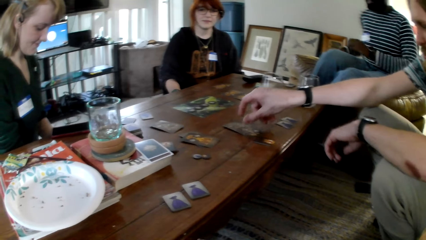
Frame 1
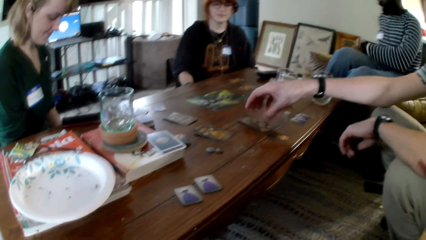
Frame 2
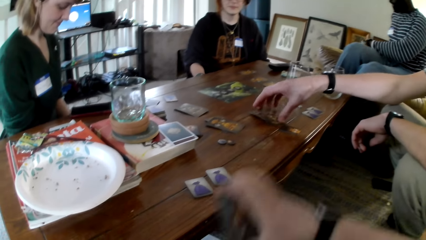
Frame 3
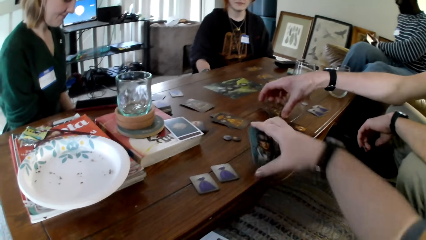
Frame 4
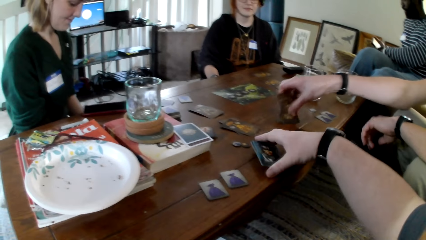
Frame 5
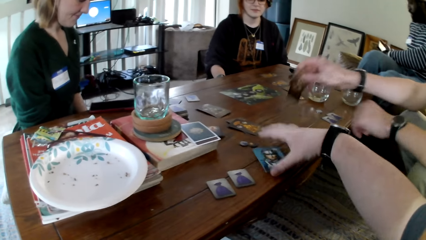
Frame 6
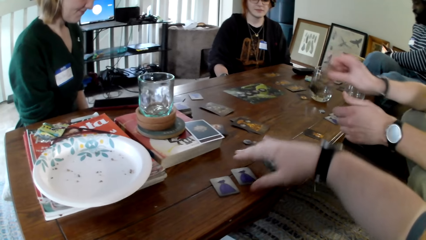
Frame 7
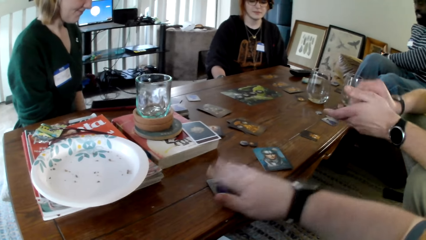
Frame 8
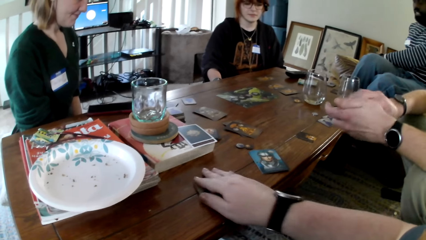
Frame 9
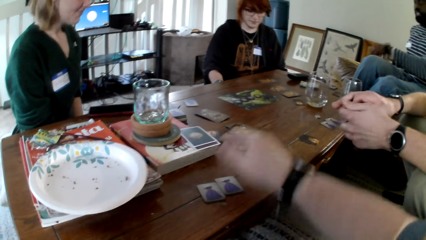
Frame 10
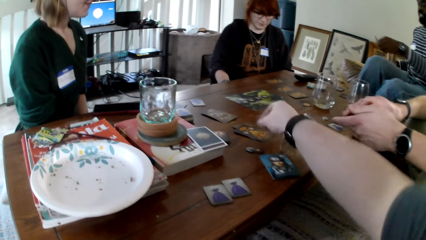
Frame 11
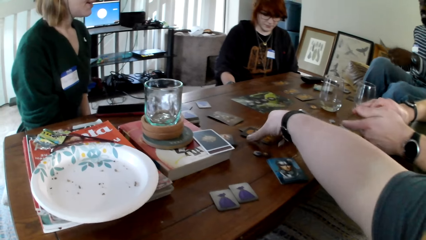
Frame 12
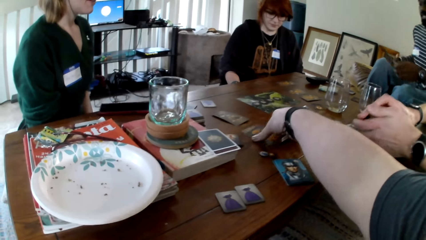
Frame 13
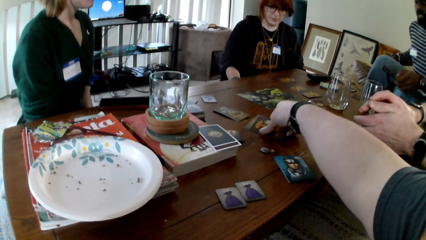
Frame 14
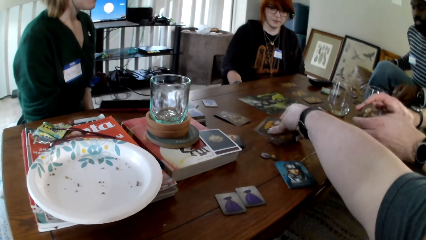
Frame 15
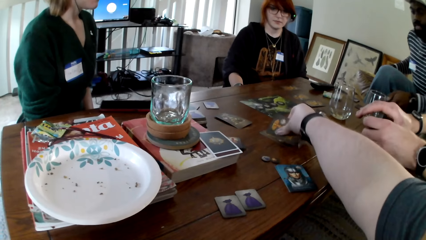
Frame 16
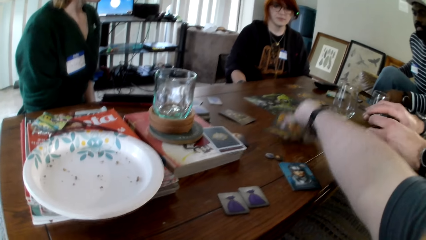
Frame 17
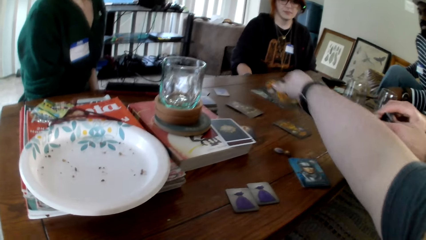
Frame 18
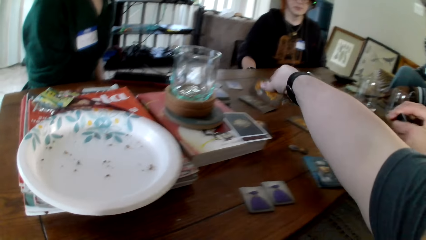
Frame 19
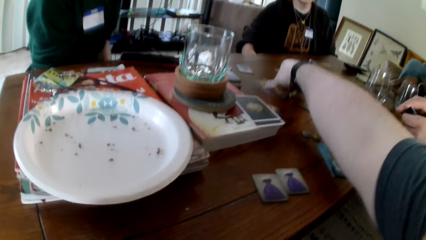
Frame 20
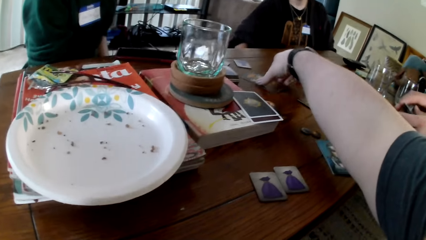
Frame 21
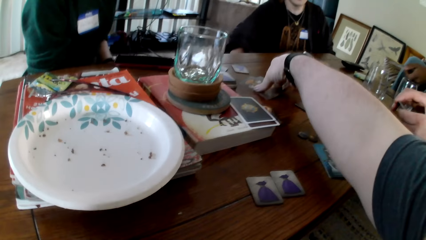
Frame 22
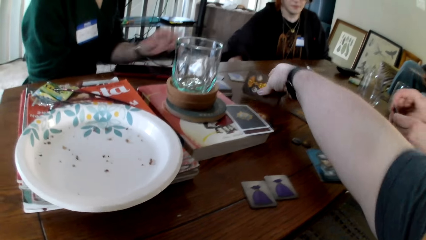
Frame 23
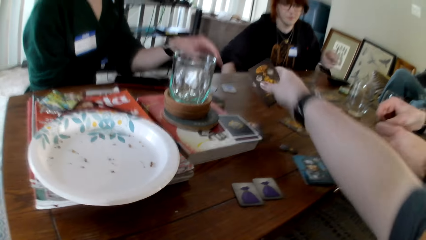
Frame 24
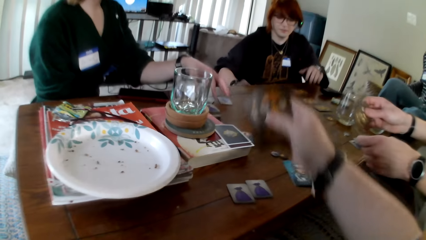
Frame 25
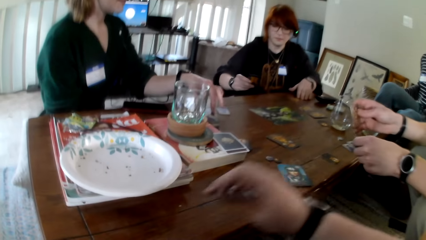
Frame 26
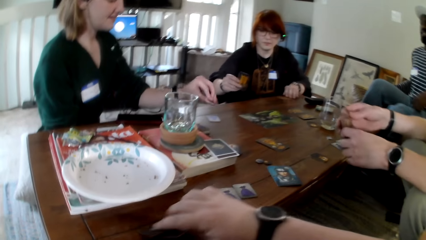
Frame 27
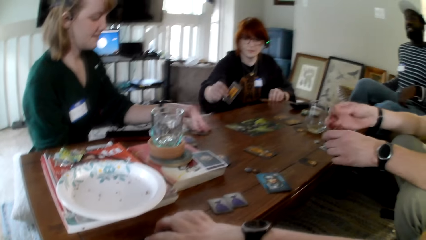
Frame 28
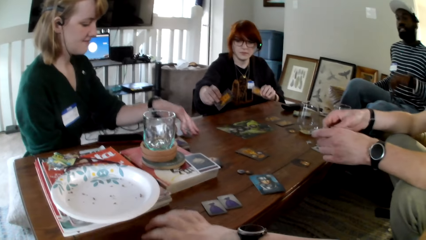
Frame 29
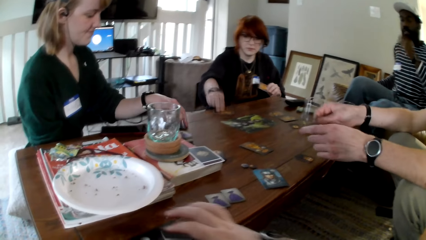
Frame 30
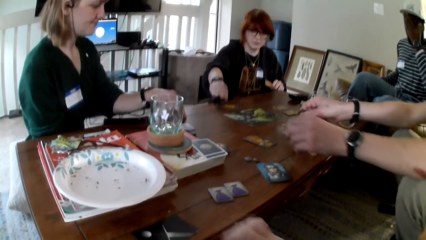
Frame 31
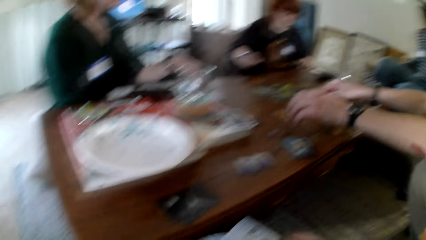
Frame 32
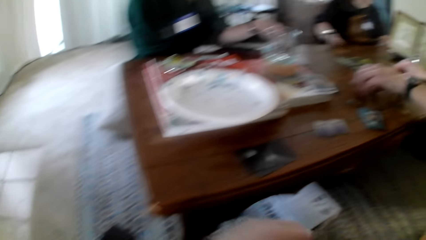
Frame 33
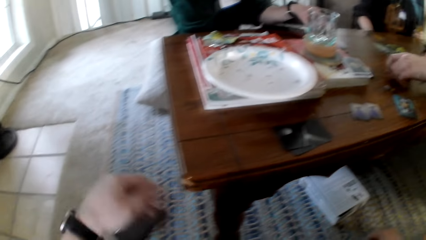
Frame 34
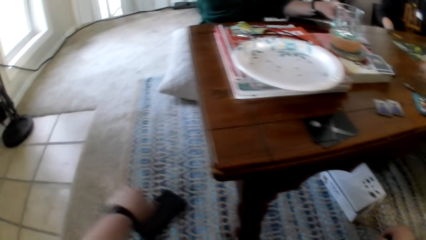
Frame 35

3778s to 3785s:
A person puts the cards on the table. The camera wearer puts the cards on the table.
